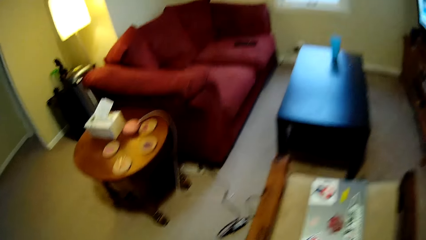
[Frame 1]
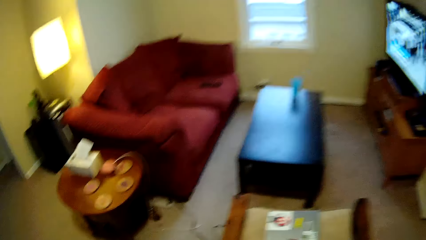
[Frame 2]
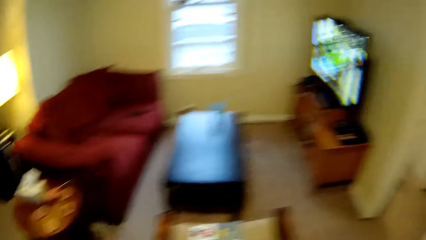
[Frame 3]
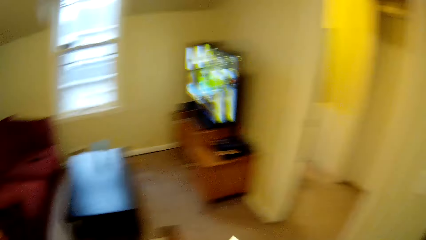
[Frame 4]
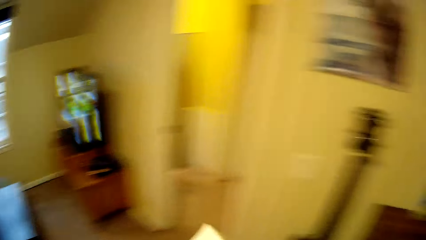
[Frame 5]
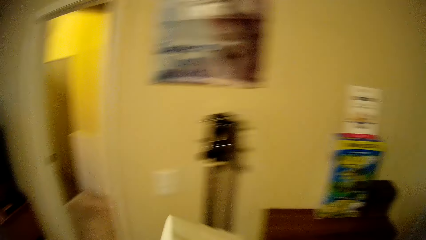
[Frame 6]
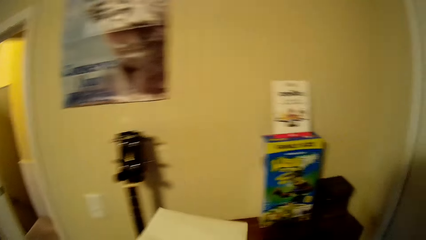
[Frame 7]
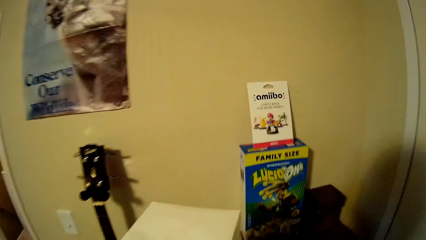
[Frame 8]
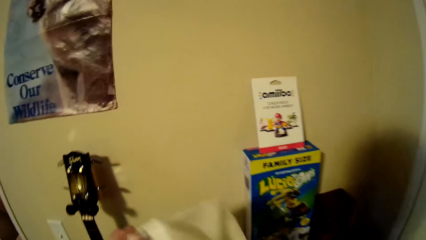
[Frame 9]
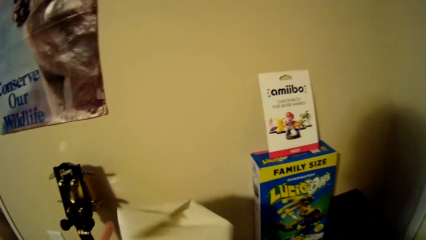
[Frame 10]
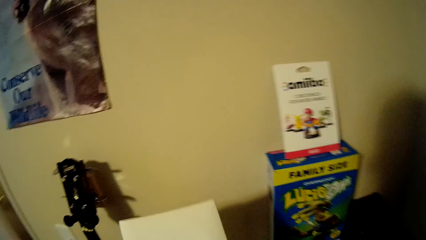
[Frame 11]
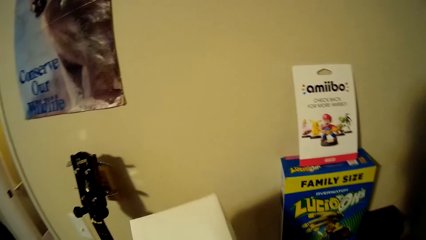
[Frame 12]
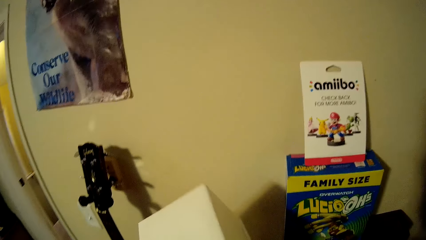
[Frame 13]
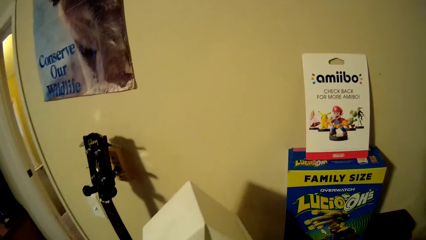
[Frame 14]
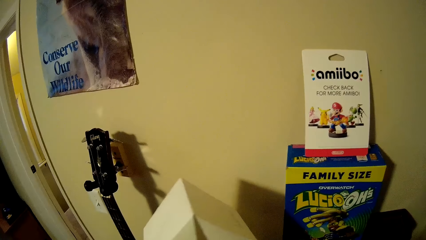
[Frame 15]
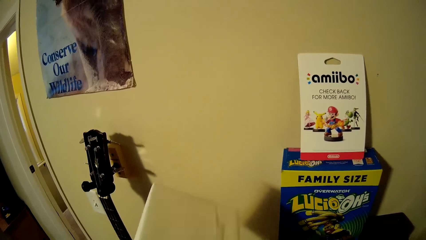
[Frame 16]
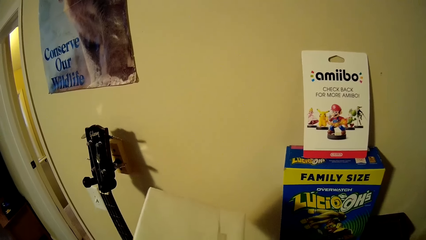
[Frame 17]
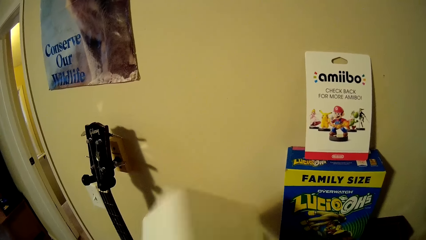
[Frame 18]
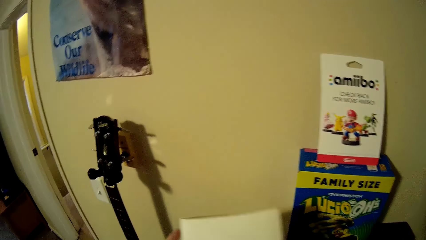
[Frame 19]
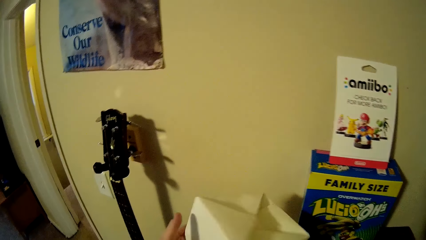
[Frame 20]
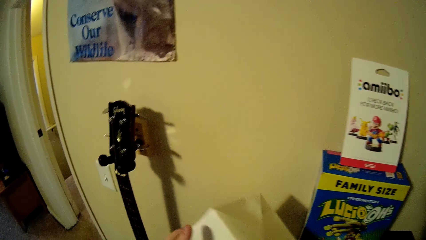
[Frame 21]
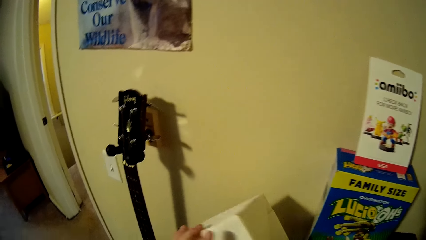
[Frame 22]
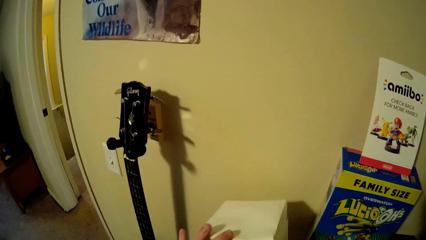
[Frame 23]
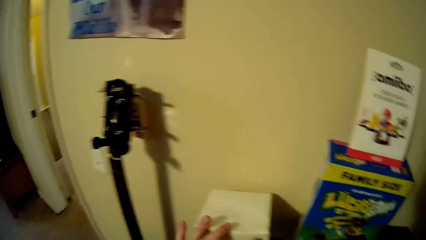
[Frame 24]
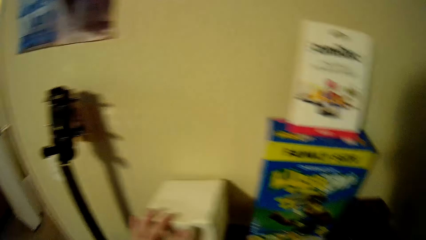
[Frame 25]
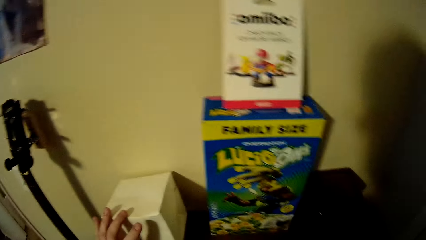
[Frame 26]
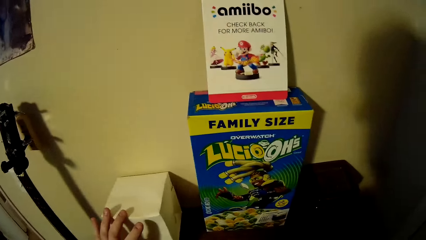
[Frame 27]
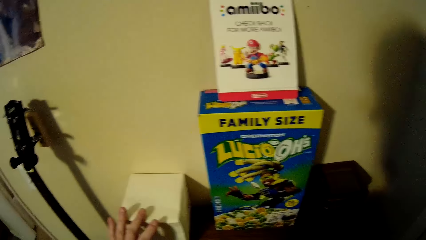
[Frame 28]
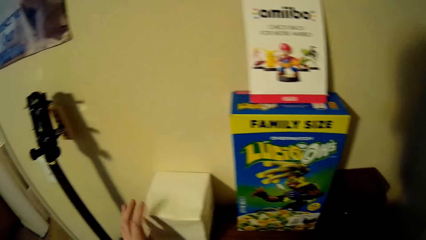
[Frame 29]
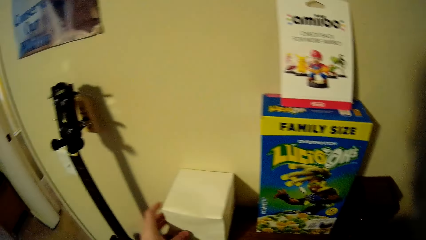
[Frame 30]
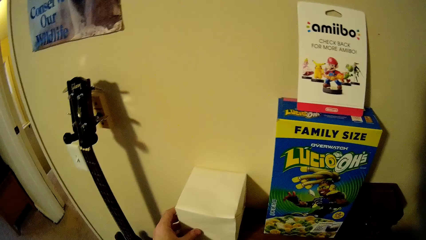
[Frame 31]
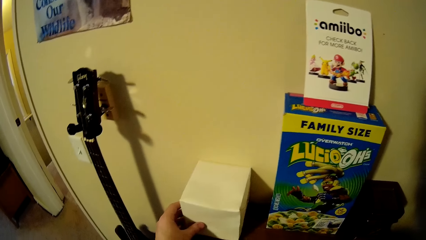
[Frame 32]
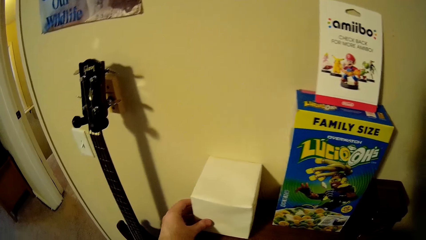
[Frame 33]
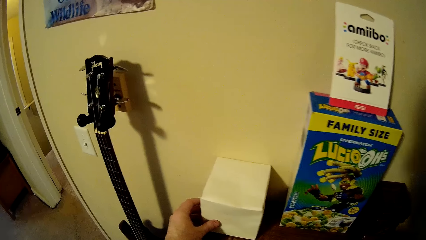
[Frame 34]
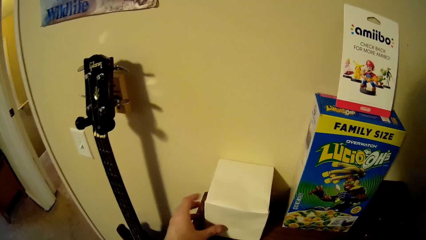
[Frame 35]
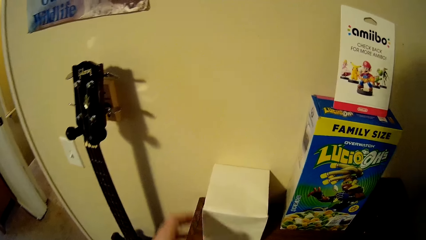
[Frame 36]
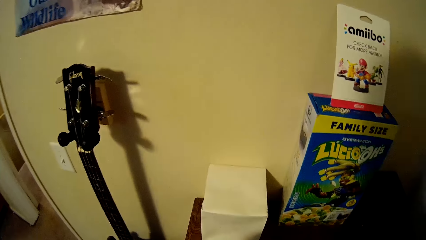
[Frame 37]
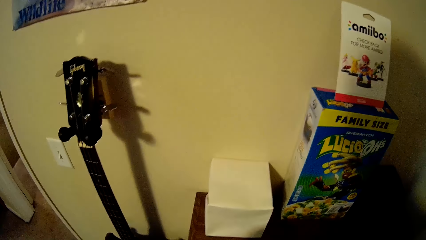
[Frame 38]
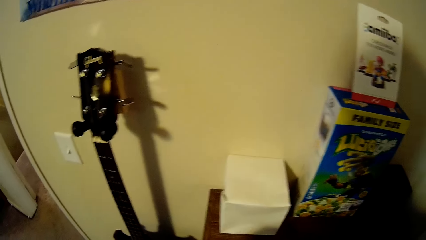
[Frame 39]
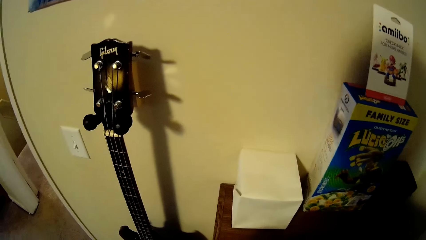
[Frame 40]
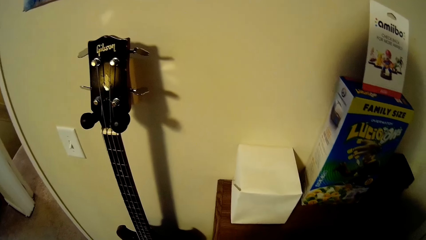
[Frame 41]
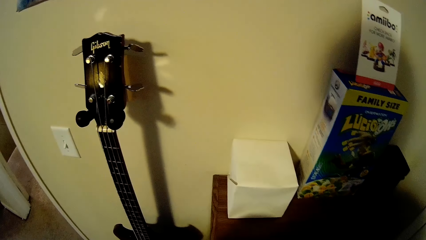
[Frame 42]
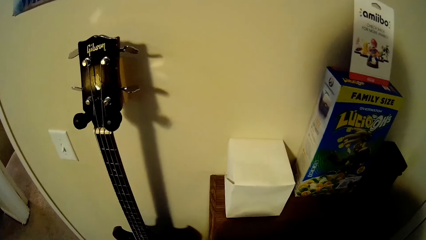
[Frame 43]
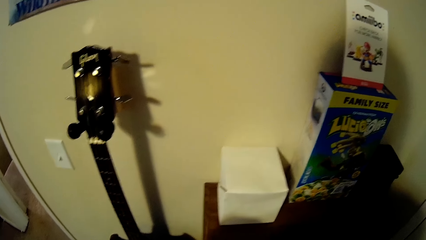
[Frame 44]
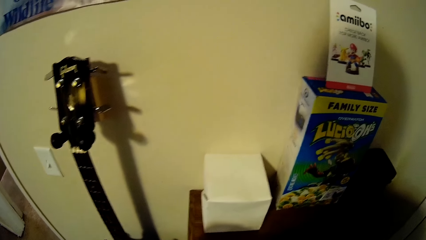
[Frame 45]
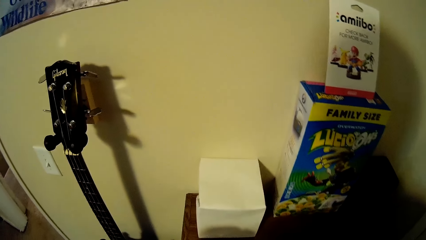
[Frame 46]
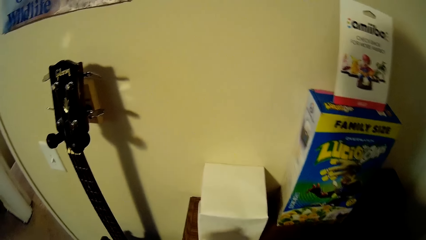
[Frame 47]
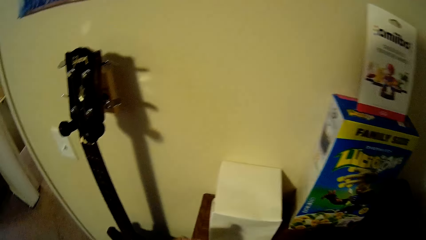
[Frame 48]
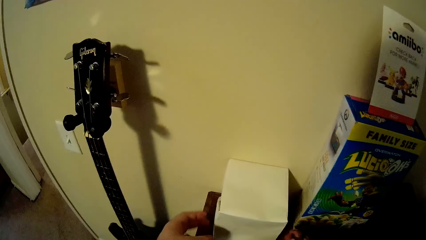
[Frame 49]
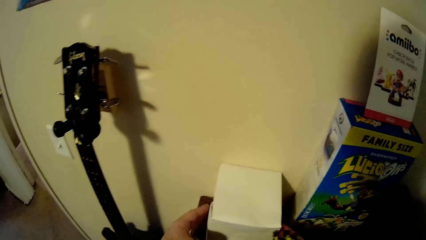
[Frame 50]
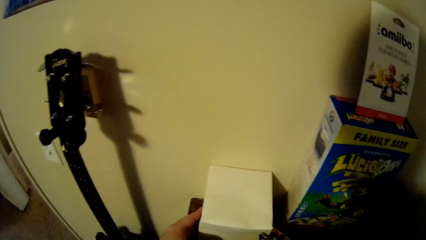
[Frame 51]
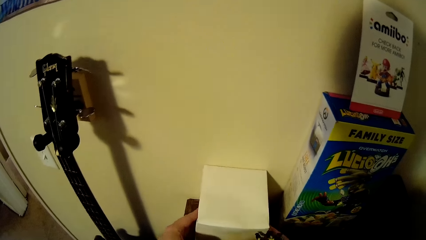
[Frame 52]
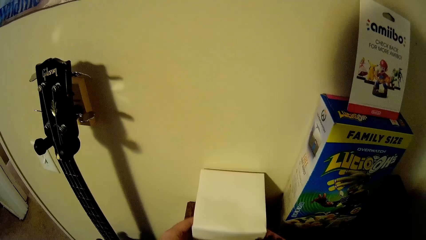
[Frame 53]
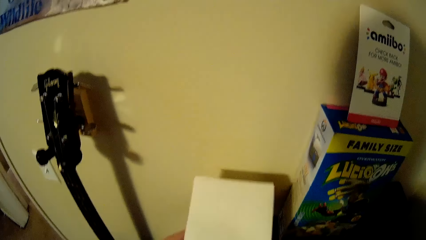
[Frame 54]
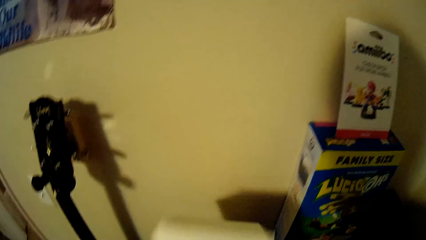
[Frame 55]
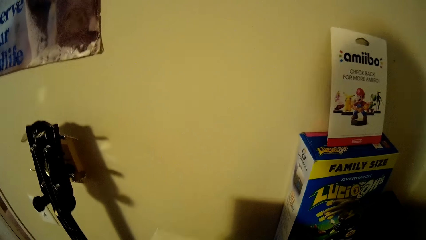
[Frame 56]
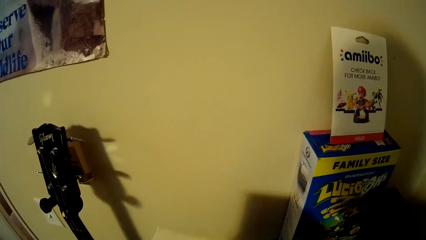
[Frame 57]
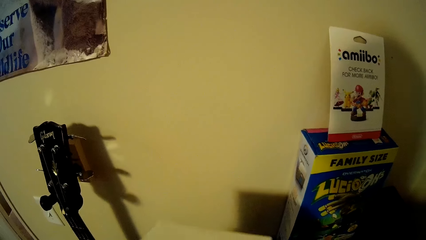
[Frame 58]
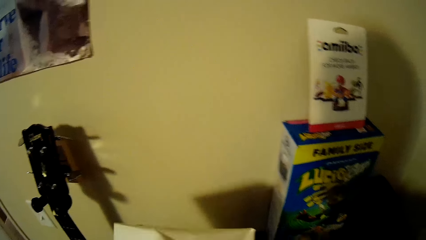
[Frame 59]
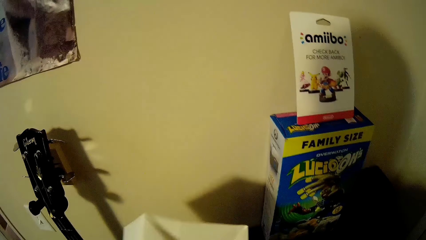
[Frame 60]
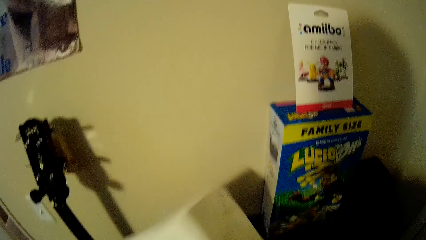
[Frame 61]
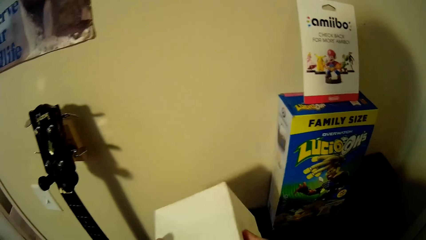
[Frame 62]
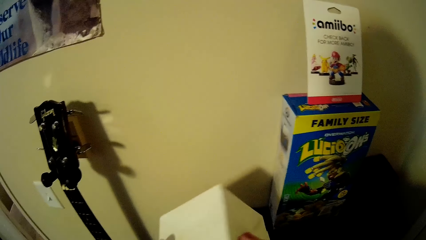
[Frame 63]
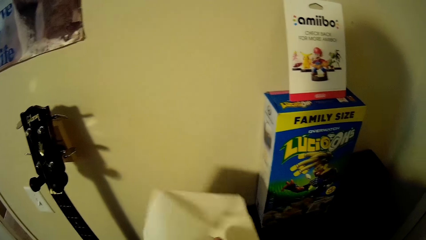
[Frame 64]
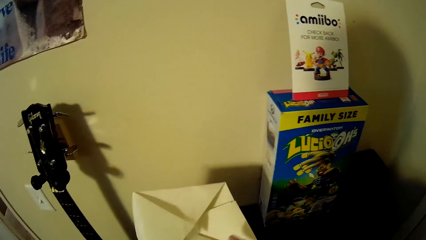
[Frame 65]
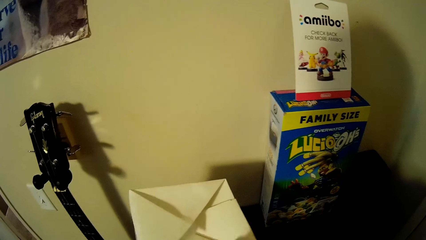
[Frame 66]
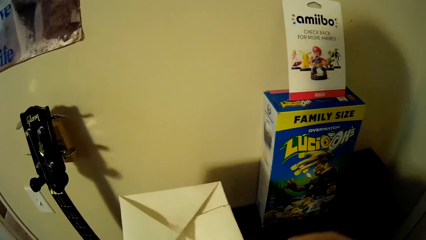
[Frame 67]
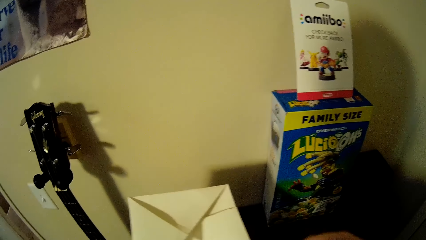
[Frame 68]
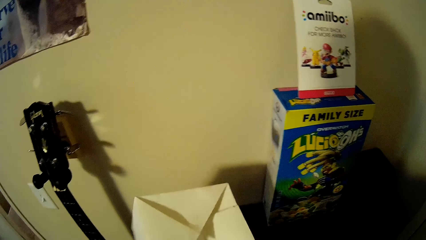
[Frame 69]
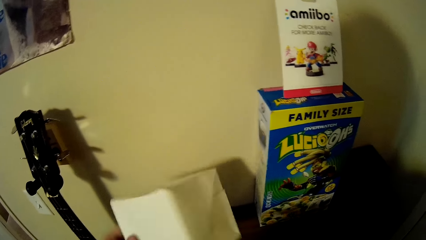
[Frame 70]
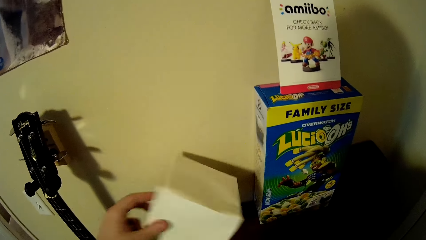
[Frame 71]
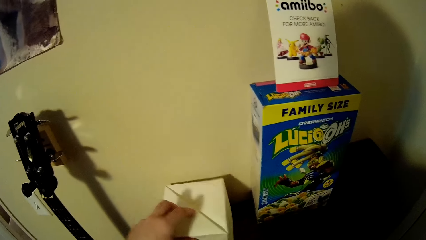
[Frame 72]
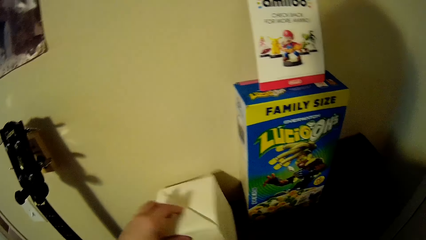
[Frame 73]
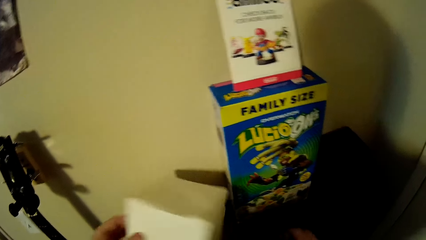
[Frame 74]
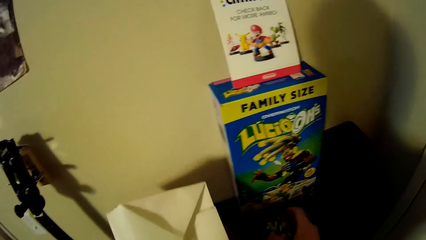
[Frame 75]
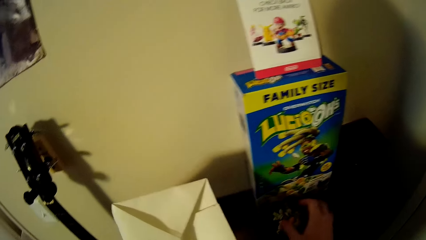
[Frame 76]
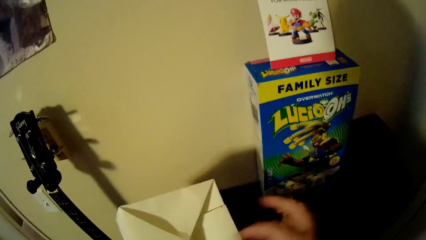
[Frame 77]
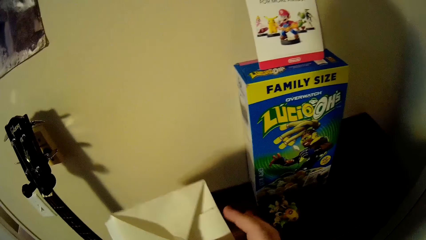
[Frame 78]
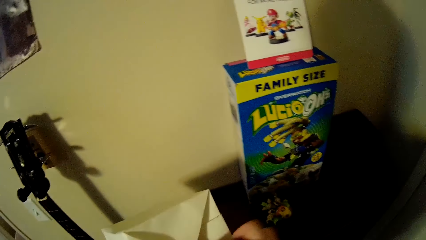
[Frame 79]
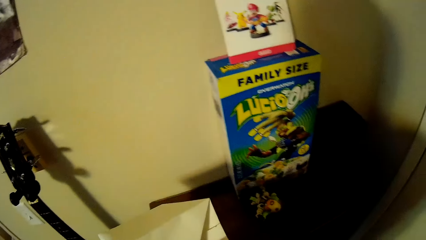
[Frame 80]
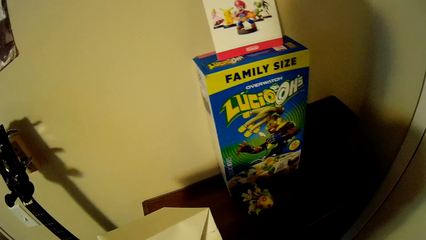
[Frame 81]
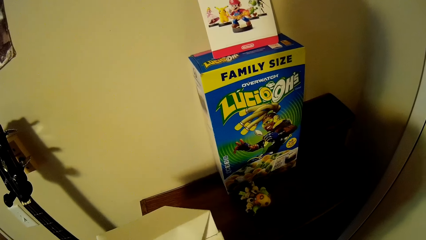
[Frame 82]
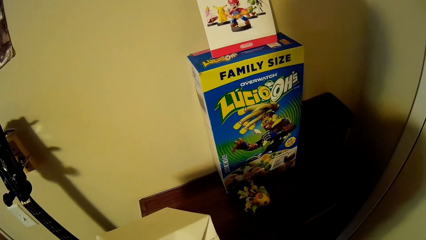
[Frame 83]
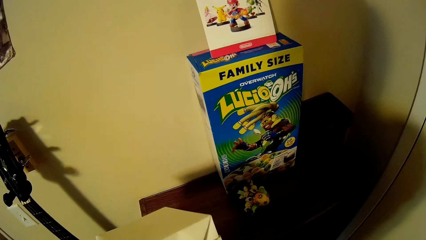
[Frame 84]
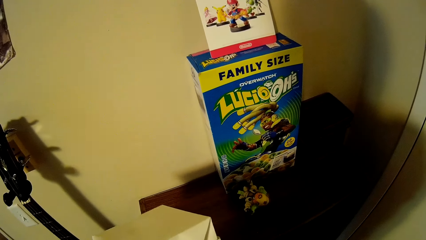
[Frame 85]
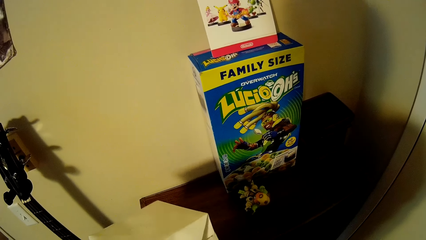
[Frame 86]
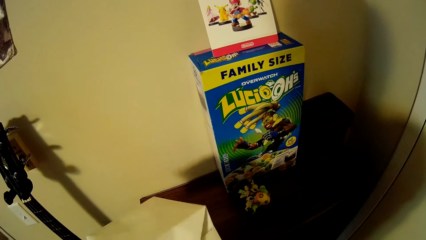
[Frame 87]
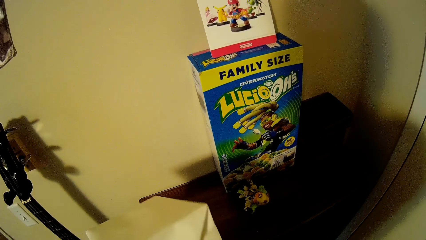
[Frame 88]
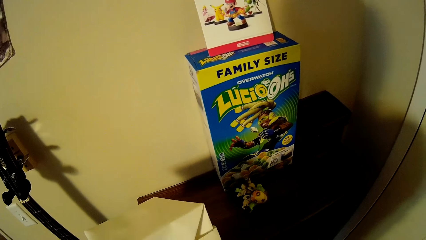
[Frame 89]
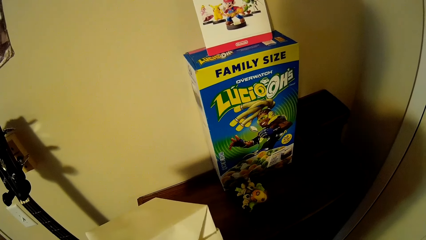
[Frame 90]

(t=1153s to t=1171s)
The camera wearer walks in the room. They rotate the box. They place the box on the cabinet. They stare at the box. They take the box from the cabinet. They stare at the box. They check the box. They place the box on the cabinet. They lift the box. They place a doll on the cabinet. They adjust the box.
